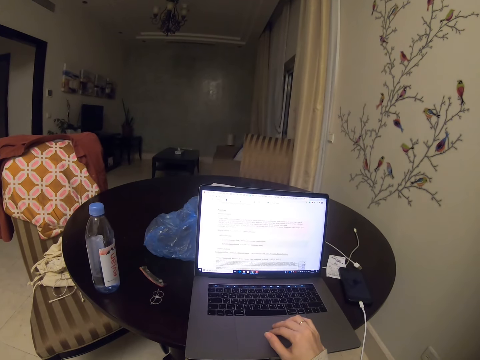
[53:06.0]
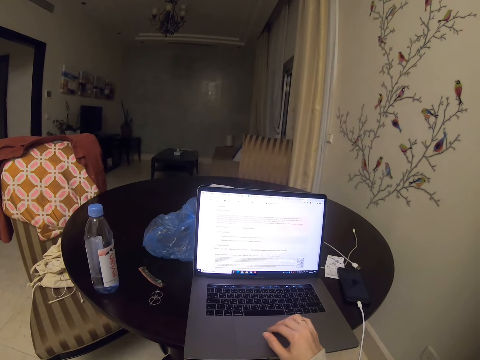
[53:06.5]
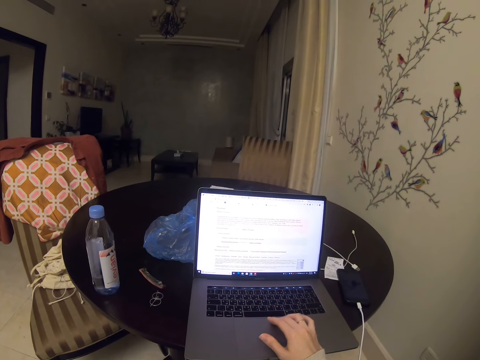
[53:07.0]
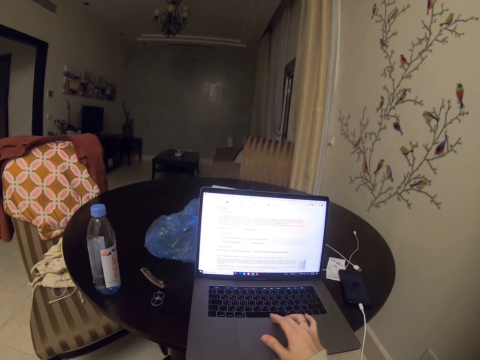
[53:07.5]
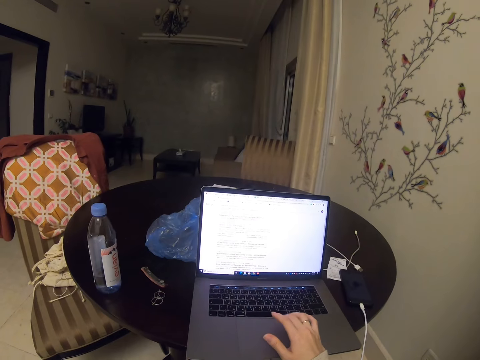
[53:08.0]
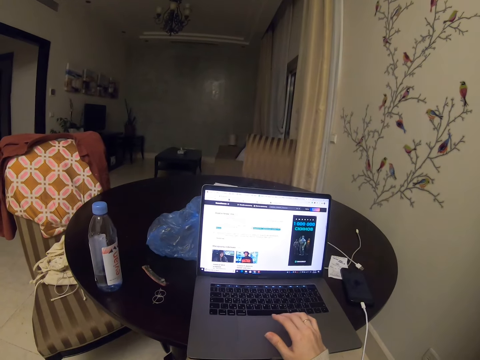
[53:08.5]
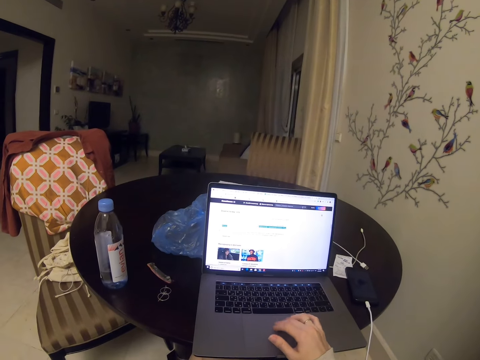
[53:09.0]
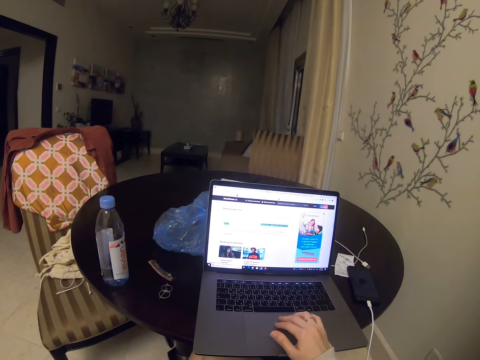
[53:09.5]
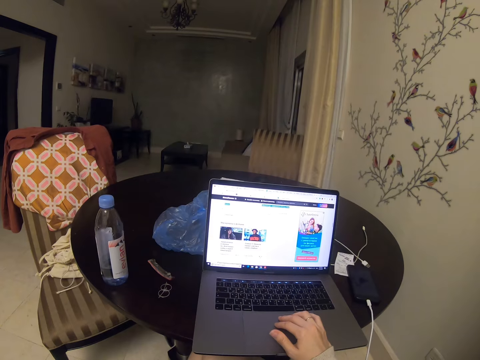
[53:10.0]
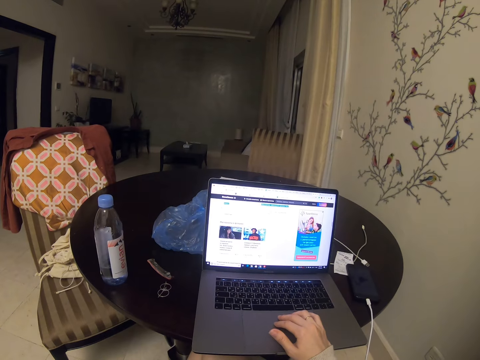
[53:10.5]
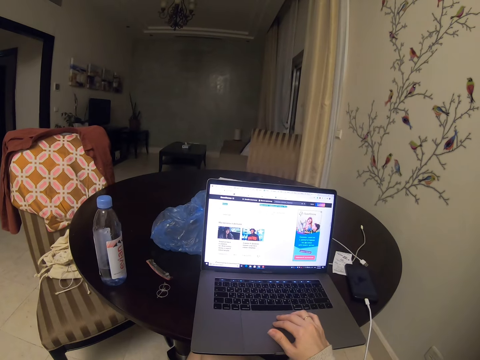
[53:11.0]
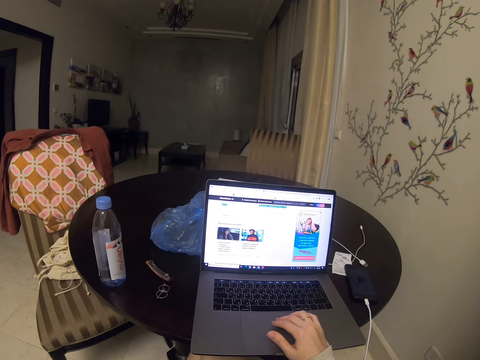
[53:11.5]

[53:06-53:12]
The camera wearer scrolls the laptop.

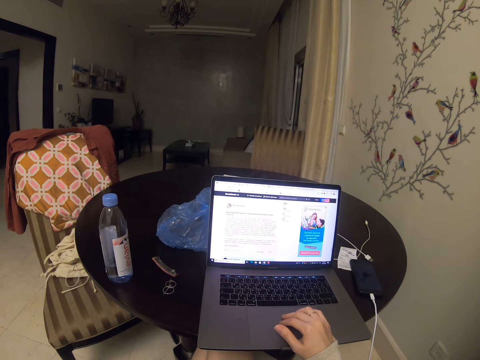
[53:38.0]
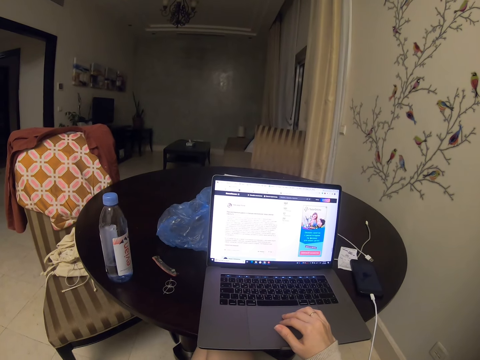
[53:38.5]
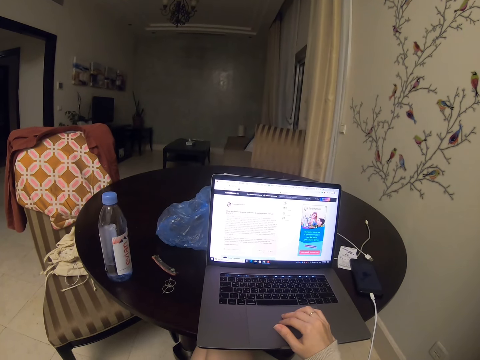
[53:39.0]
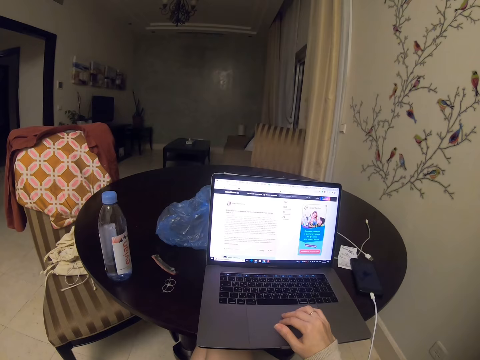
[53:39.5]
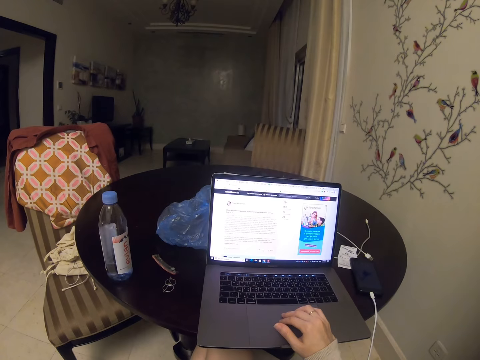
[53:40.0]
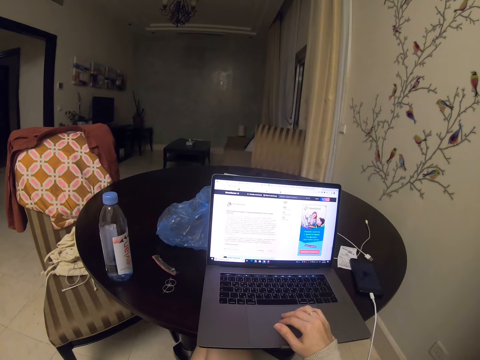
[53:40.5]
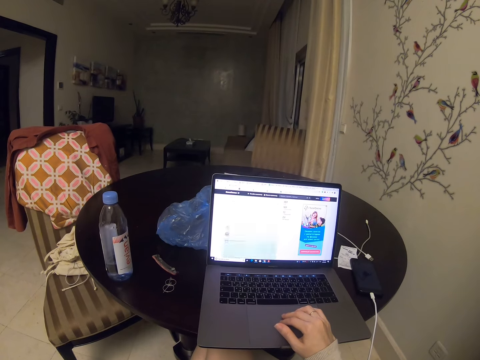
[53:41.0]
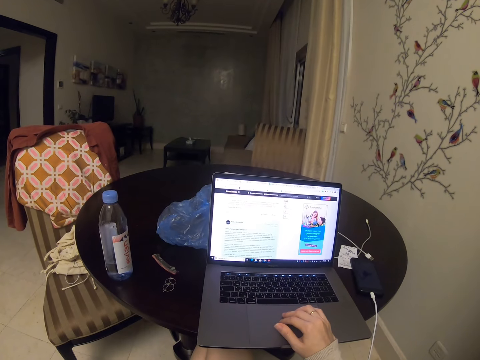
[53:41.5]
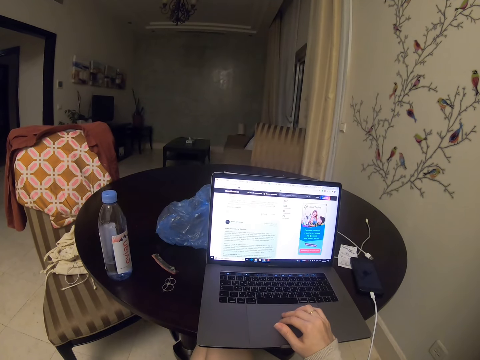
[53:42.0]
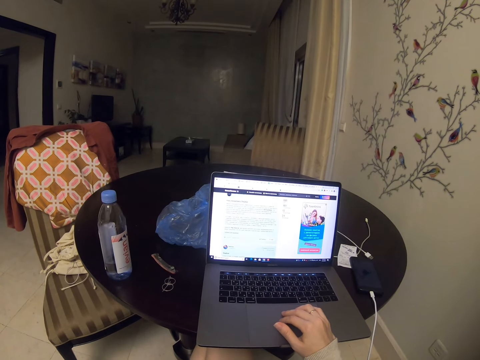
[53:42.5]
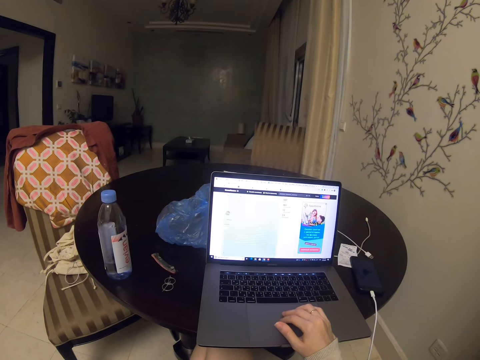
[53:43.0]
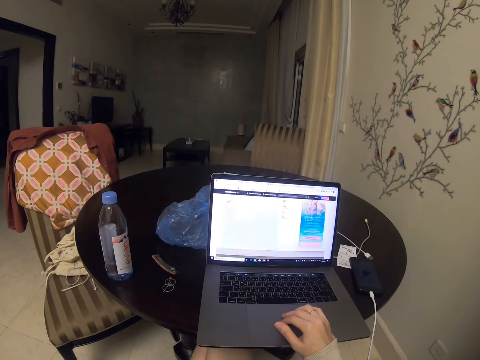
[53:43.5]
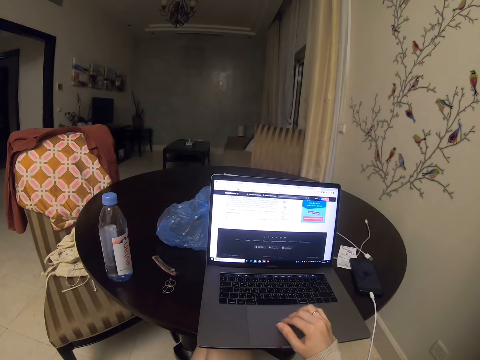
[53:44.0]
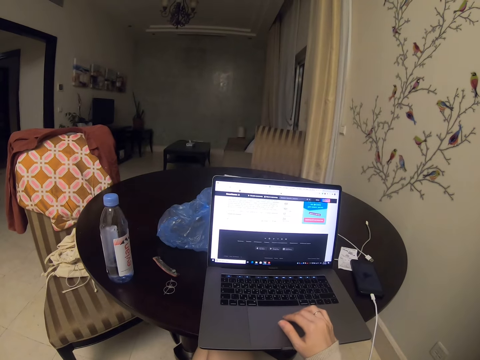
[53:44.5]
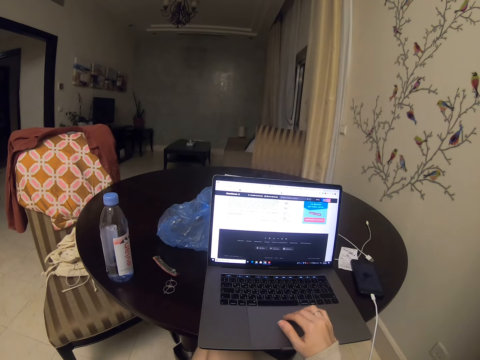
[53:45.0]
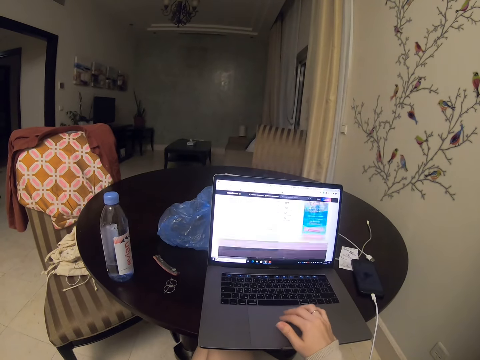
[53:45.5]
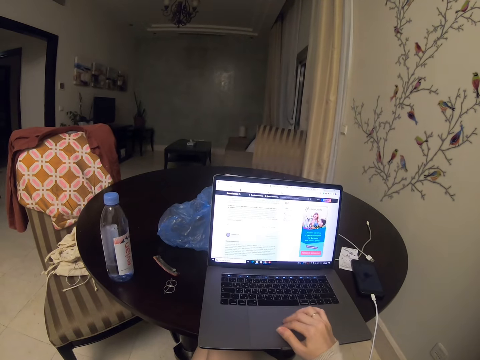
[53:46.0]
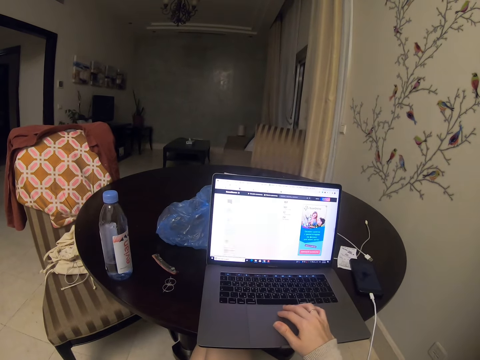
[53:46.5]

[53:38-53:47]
The camera wearer looks at the laptop. They scroll the laptop.

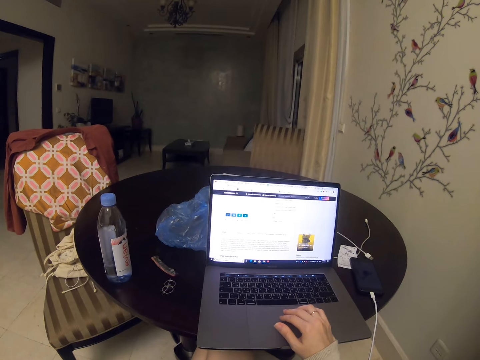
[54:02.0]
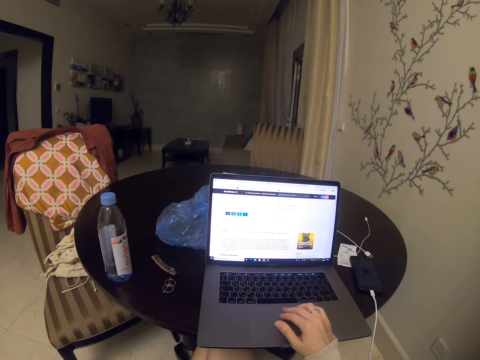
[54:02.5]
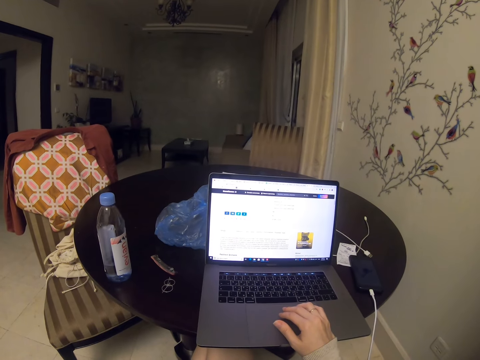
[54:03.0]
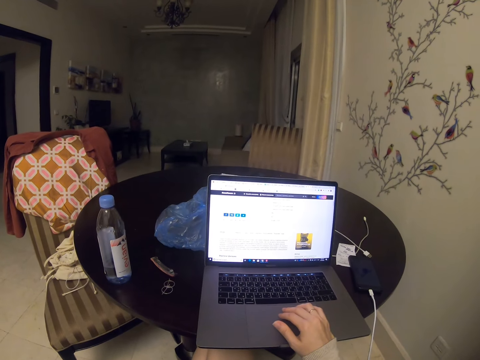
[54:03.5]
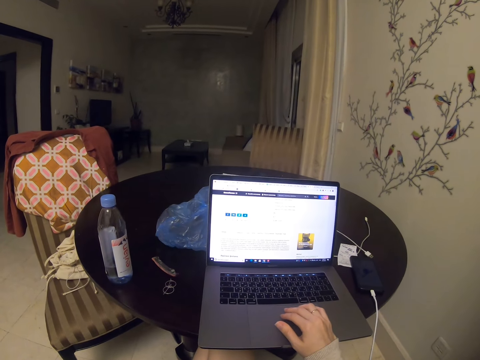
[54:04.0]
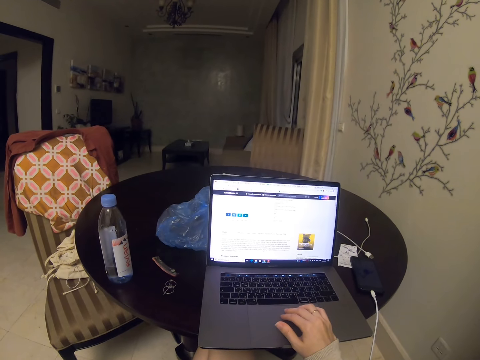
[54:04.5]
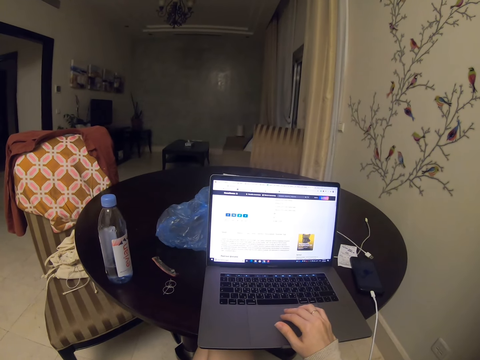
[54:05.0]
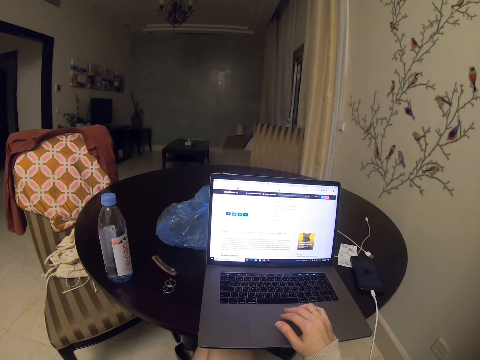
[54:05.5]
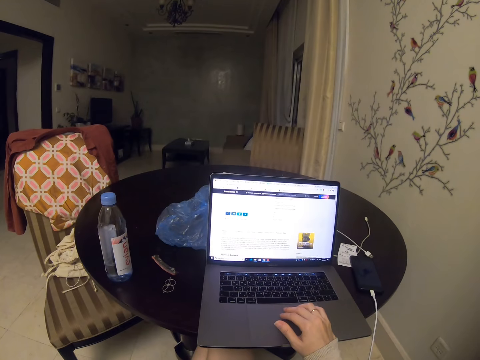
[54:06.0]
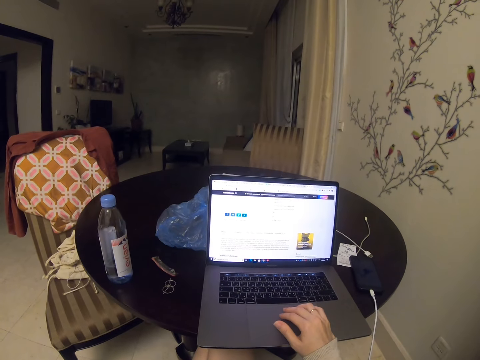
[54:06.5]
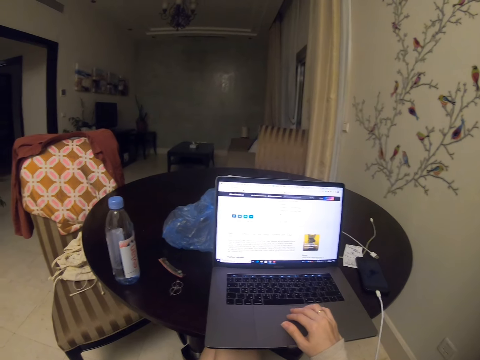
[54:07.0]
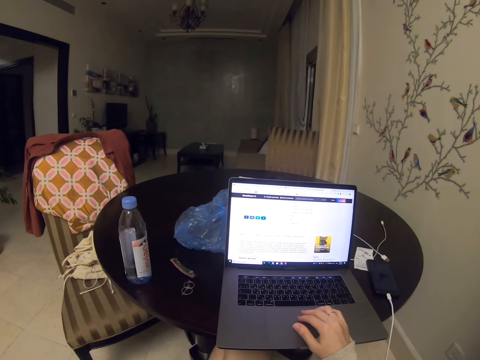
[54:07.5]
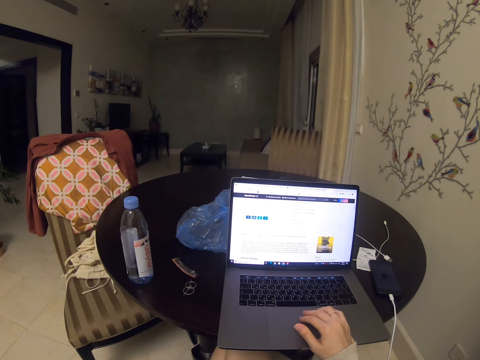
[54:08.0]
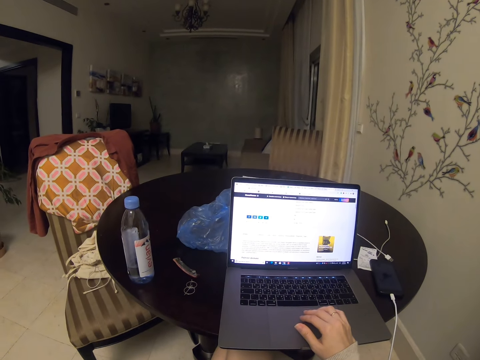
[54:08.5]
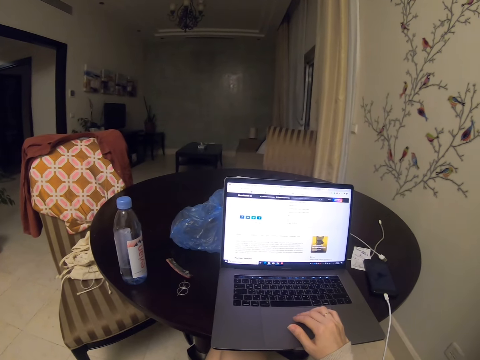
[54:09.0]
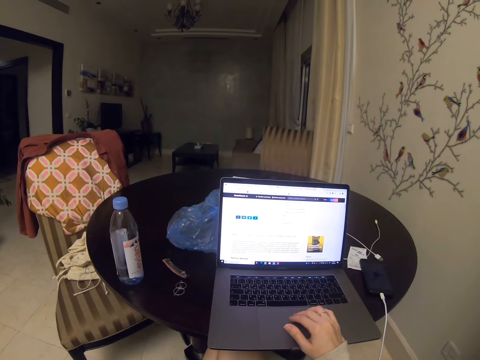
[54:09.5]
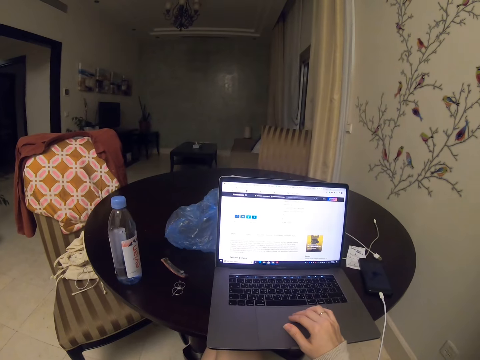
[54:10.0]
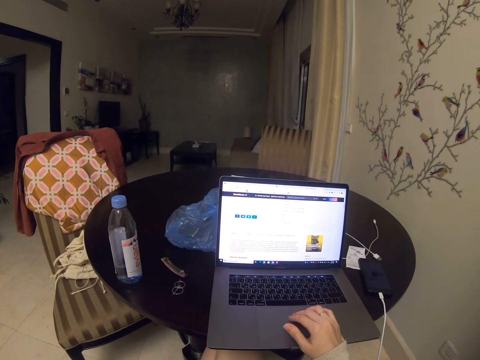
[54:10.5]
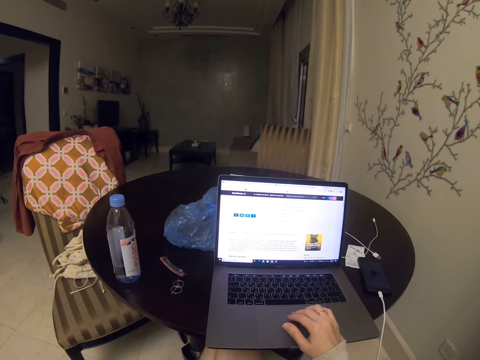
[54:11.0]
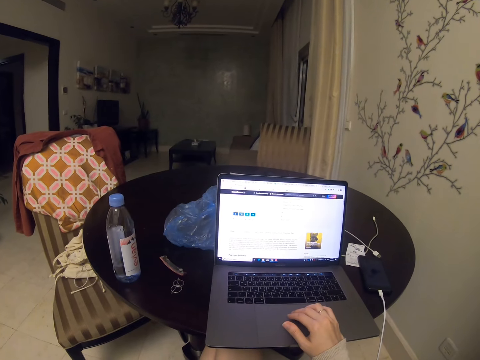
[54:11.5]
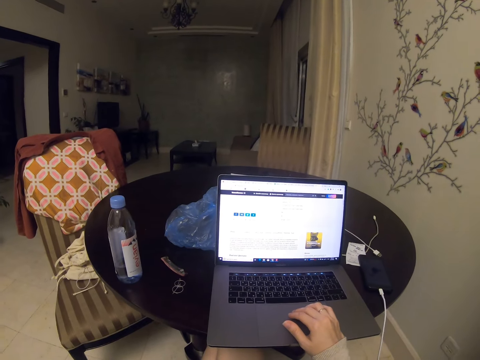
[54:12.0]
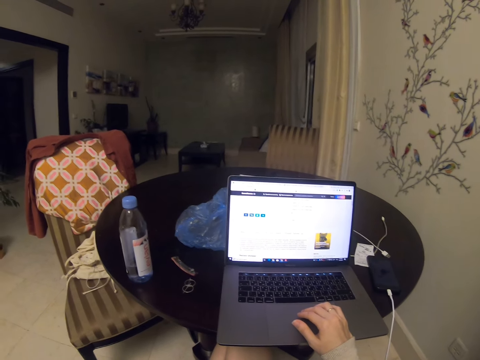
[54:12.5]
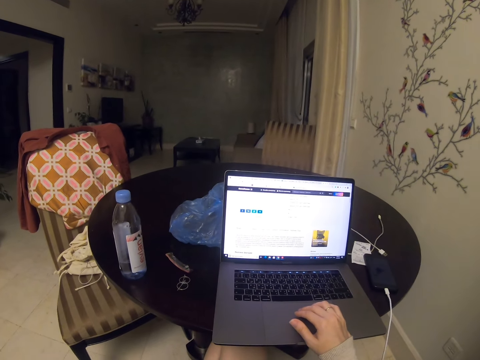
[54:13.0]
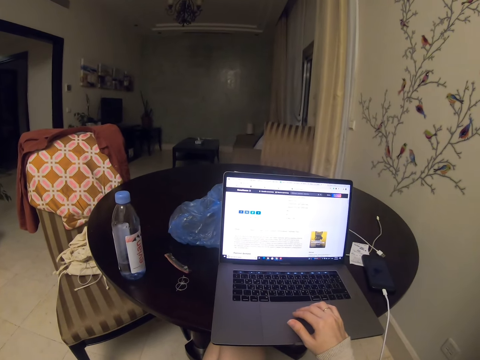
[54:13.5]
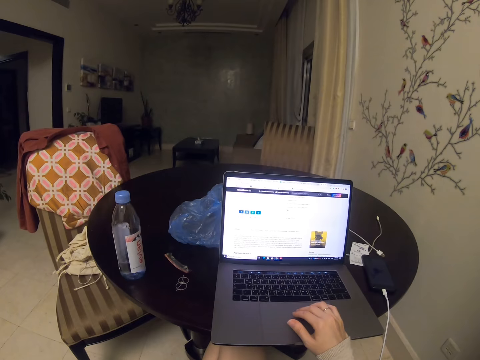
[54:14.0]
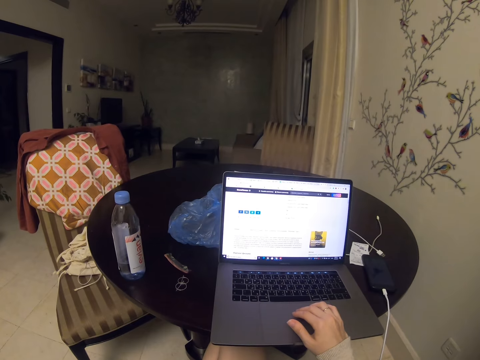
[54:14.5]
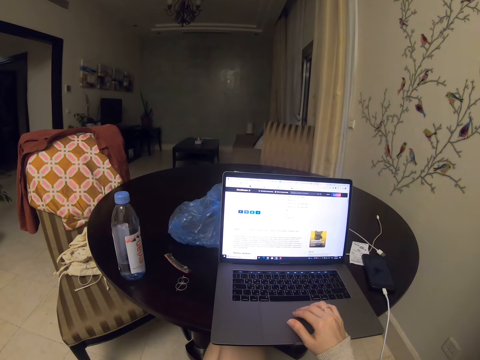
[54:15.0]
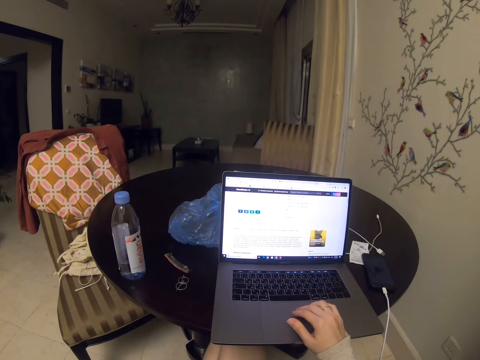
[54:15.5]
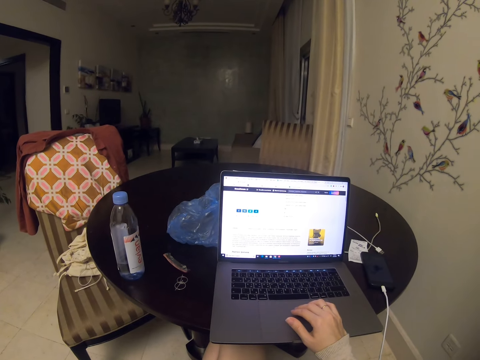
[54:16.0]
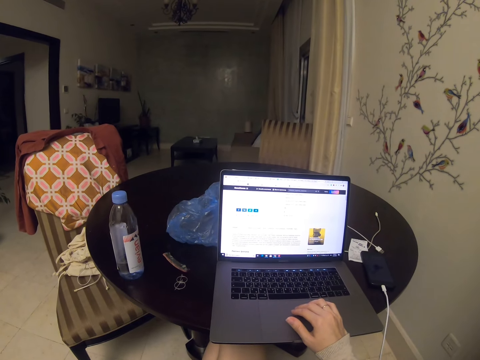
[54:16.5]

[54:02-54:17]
The camera wearer looks at the laptop.
